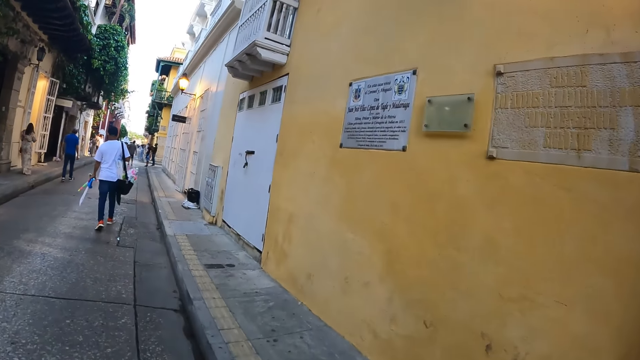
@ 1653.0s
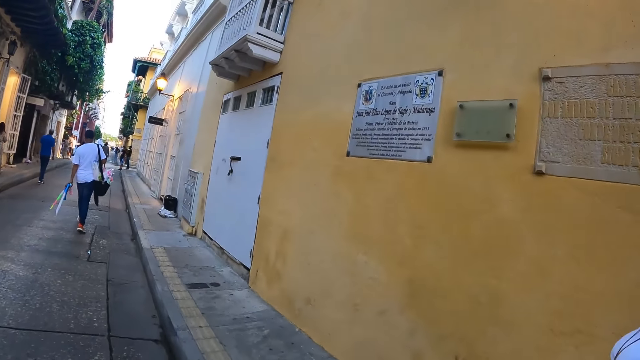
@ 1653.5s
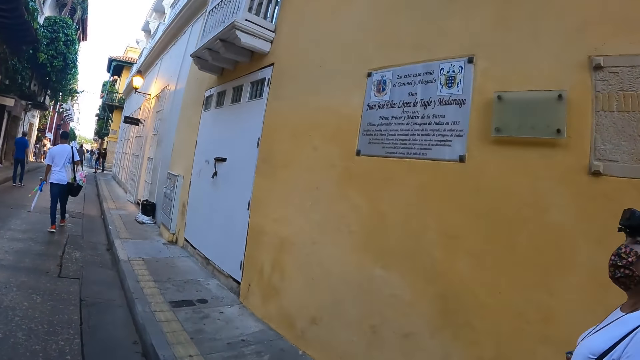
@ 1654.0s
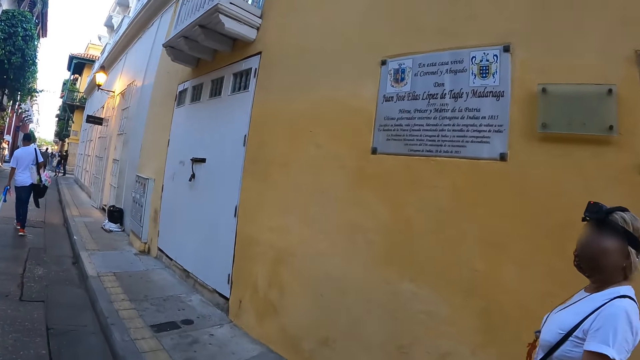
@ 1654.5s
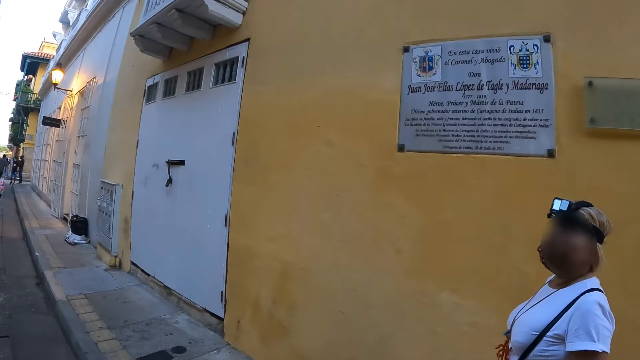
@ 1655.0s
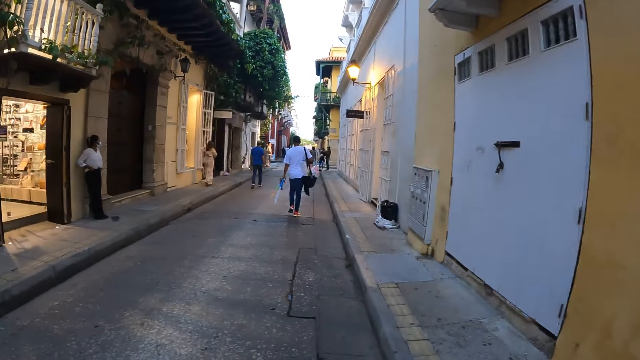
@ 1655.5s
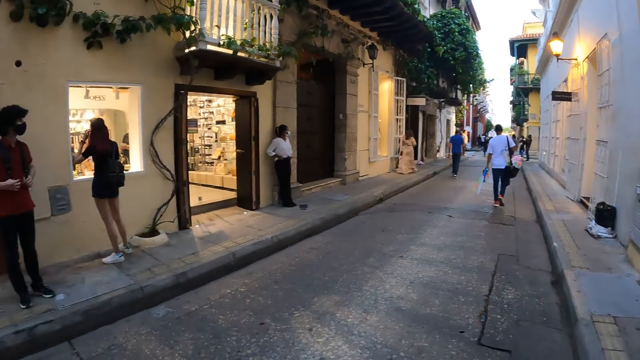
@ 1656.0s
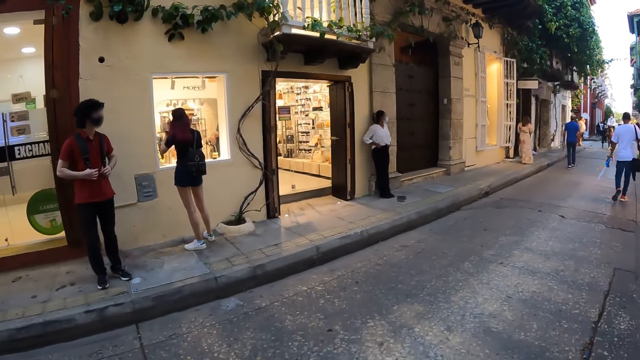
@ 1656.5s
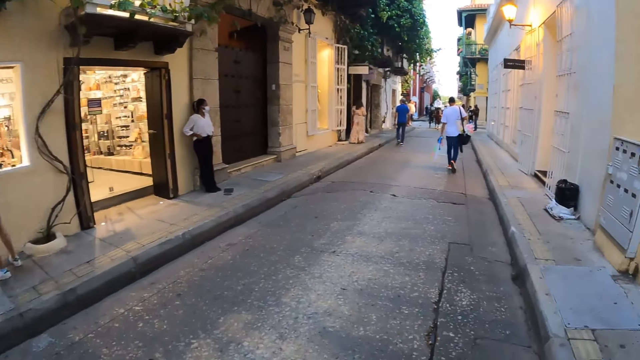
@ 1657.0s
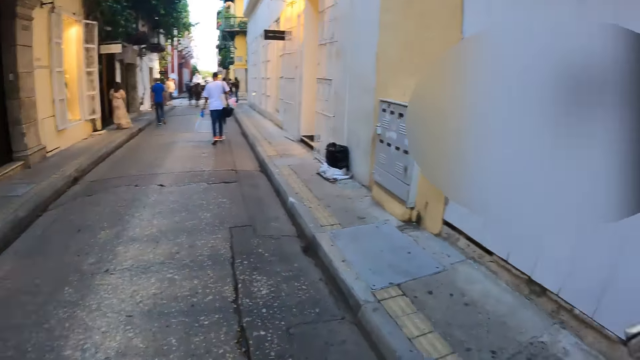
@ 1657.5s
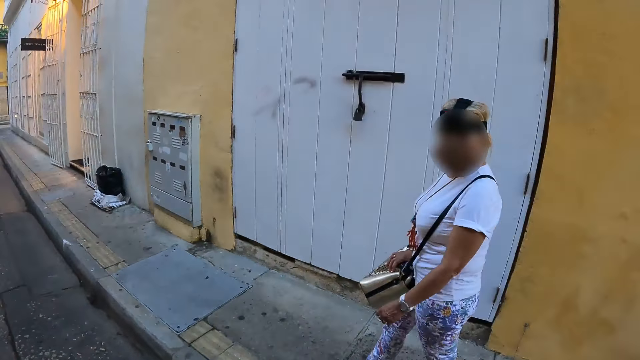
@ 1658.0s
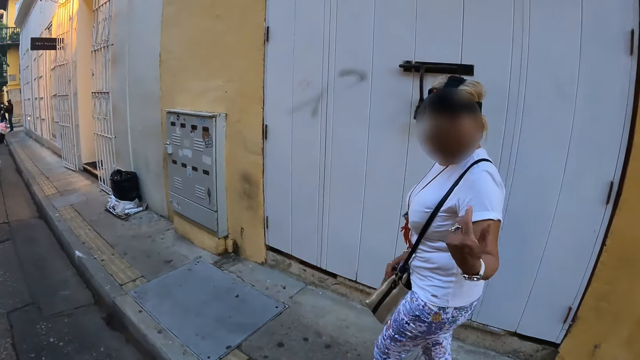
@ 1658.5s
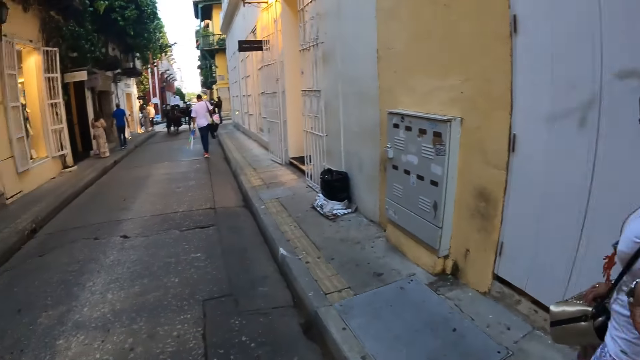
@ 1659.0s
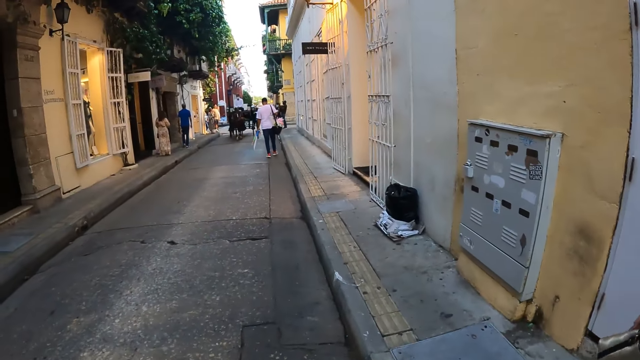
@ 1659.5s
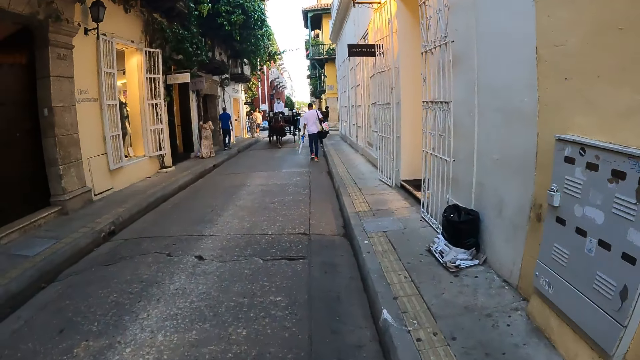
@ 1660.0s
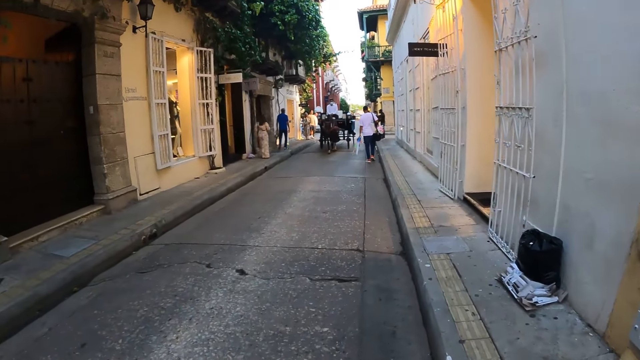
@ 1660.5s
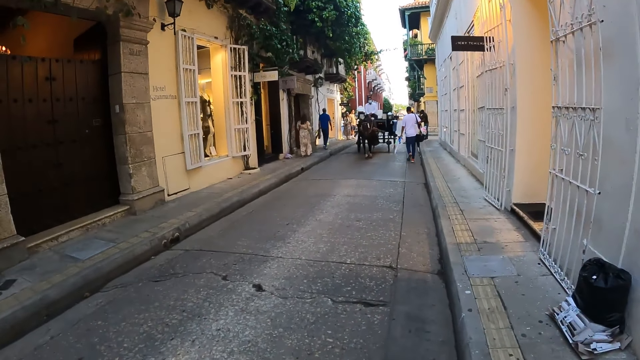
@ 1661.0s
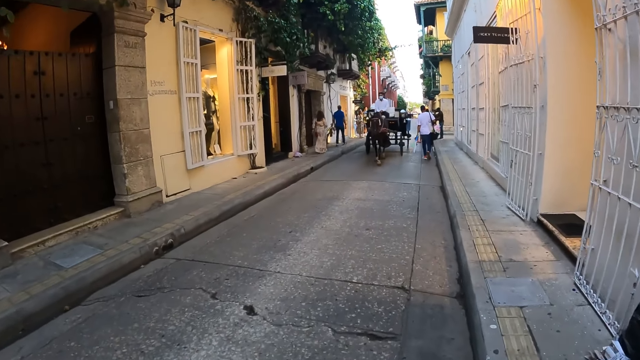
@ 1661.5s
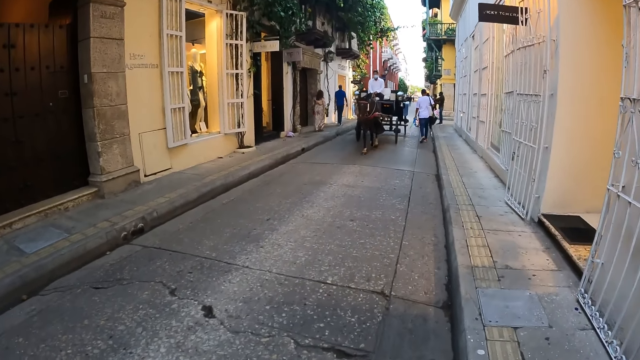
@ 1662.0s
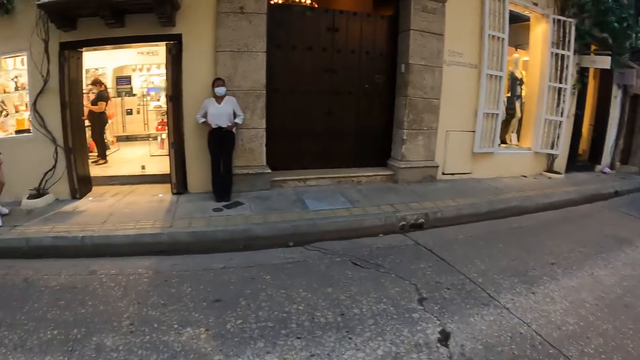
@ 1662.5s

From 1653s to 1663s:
The camera wearer talks to a woman. They look around.

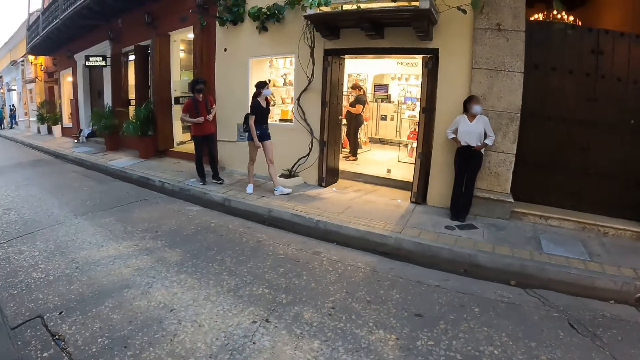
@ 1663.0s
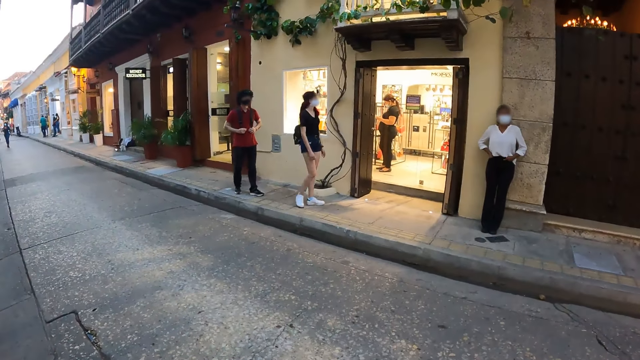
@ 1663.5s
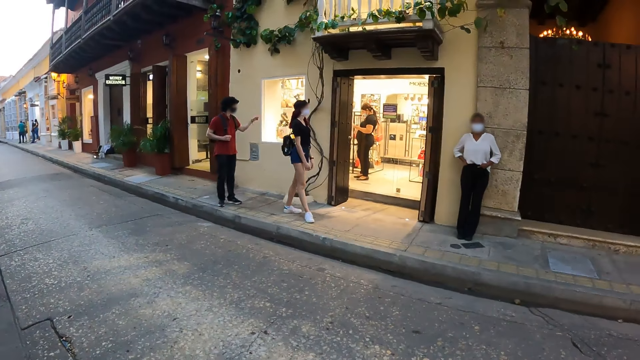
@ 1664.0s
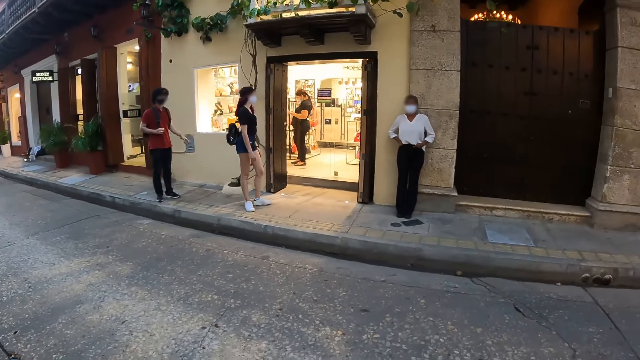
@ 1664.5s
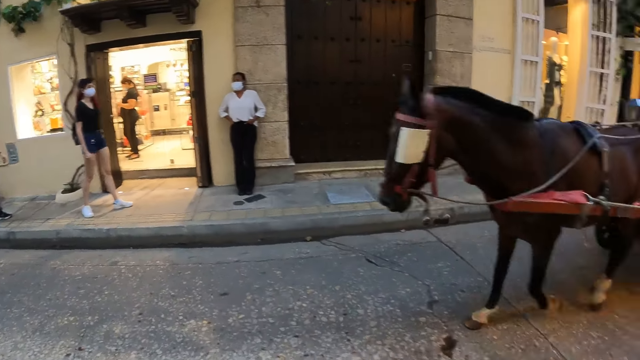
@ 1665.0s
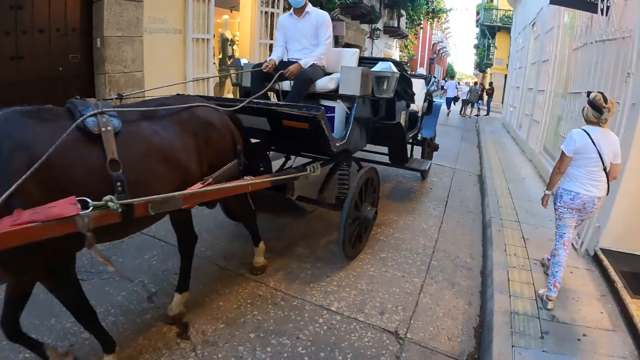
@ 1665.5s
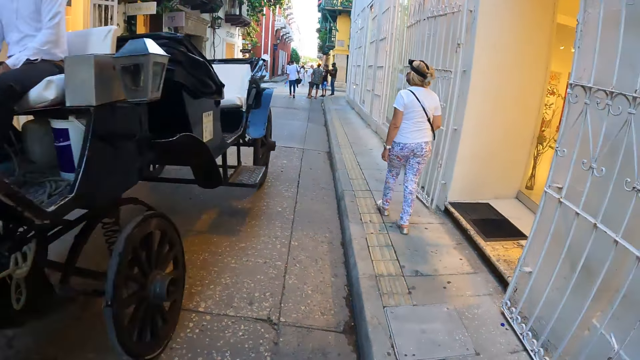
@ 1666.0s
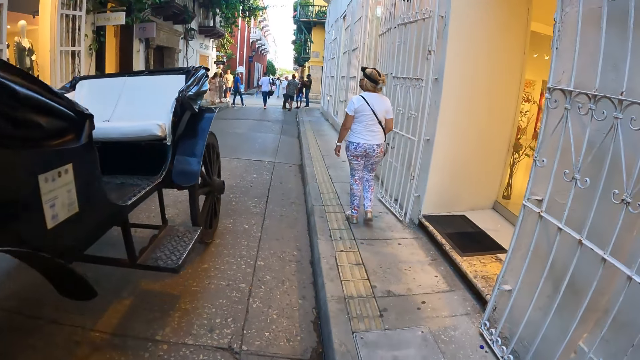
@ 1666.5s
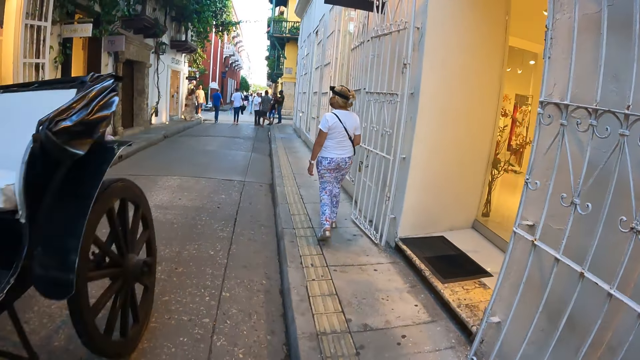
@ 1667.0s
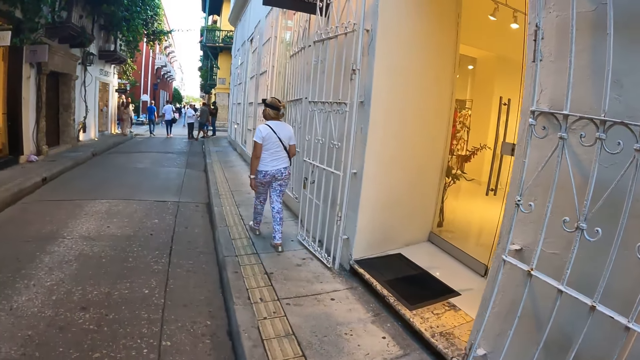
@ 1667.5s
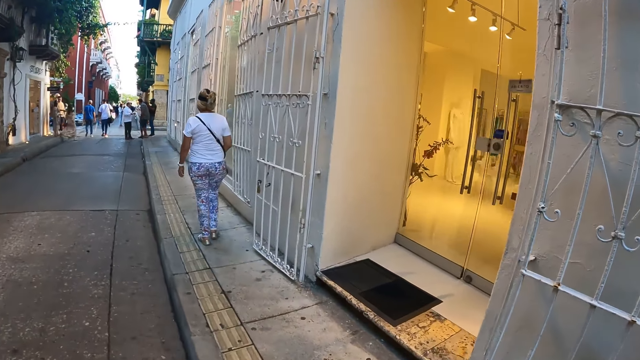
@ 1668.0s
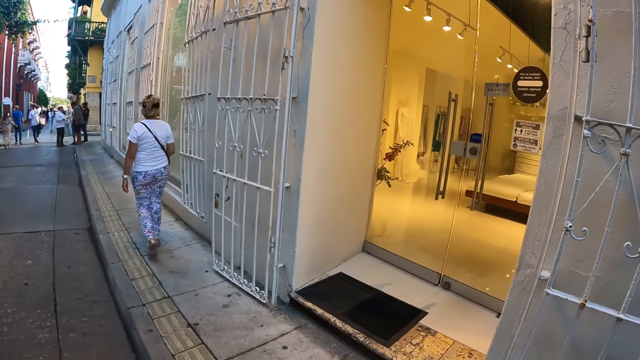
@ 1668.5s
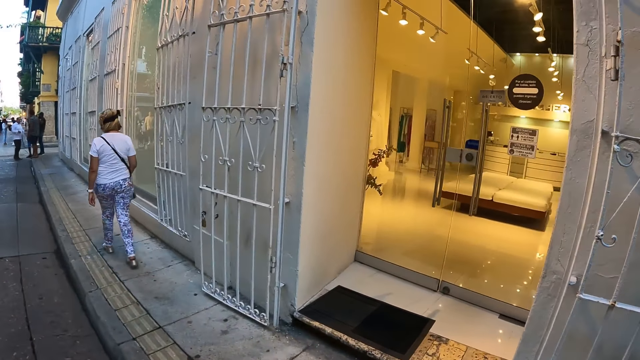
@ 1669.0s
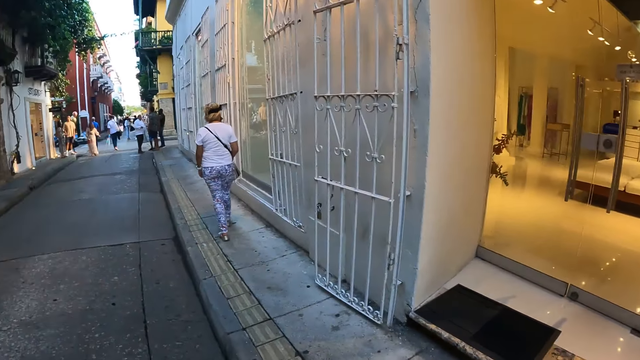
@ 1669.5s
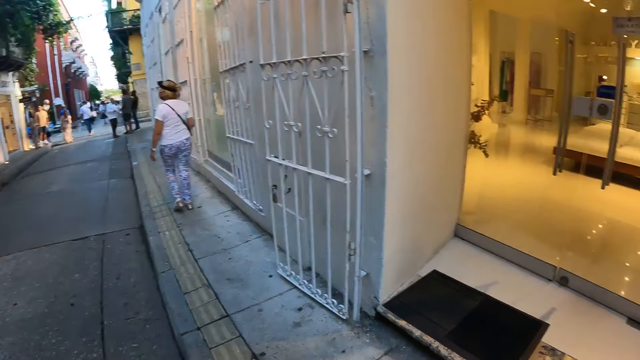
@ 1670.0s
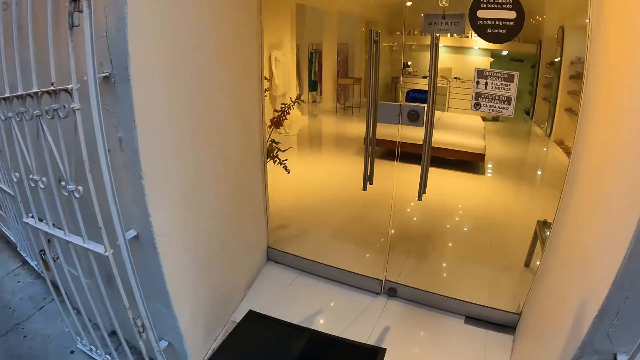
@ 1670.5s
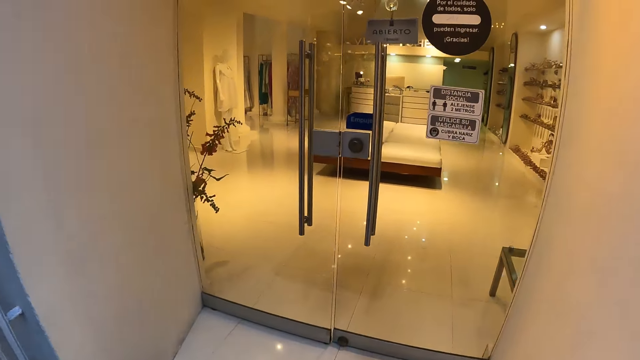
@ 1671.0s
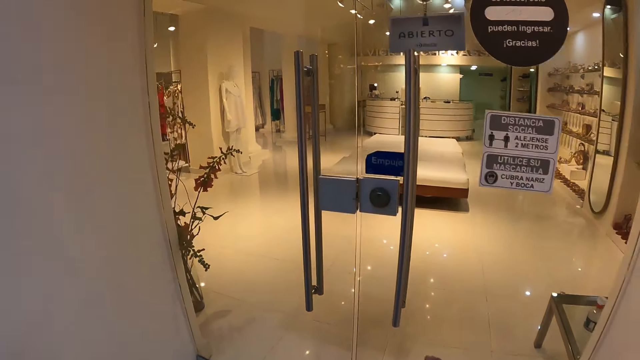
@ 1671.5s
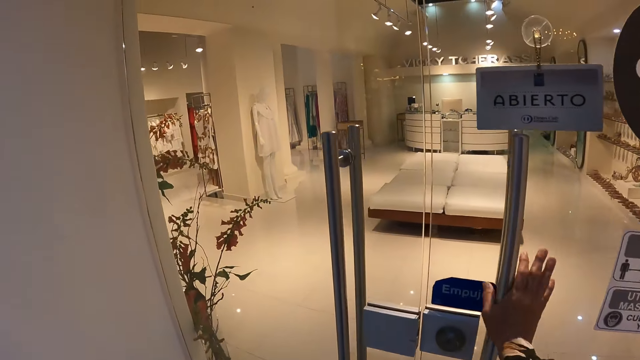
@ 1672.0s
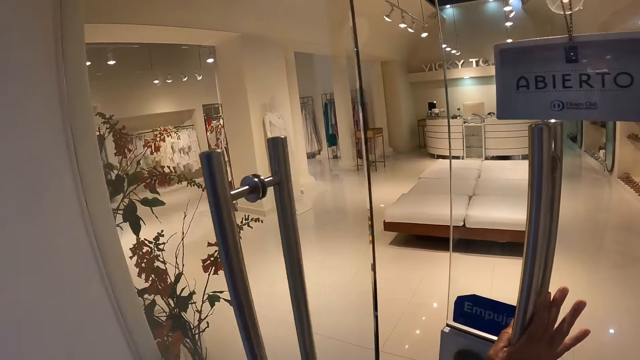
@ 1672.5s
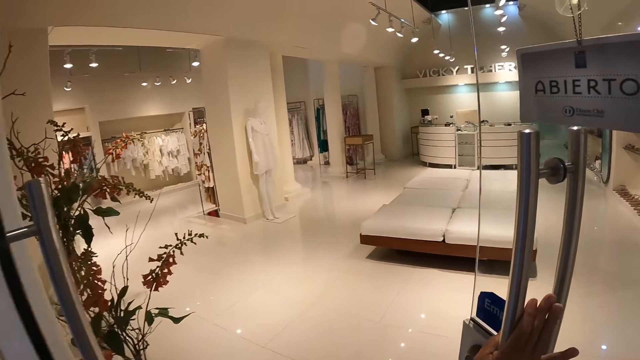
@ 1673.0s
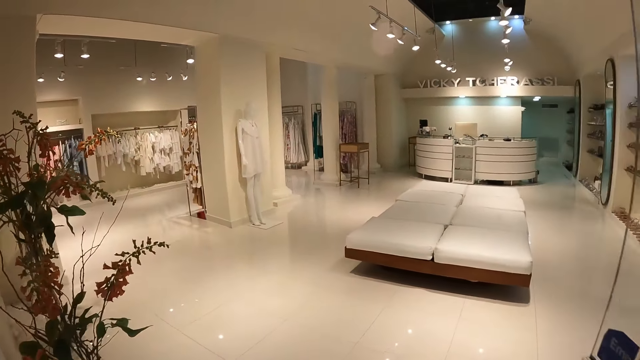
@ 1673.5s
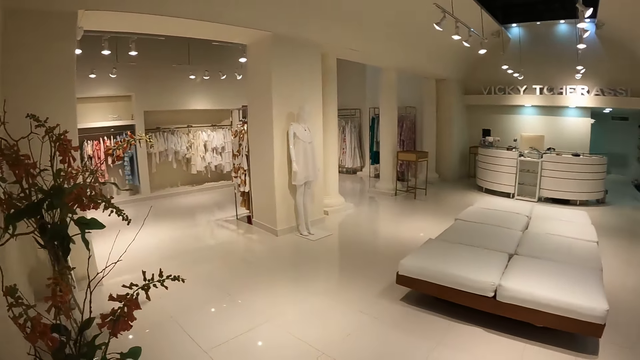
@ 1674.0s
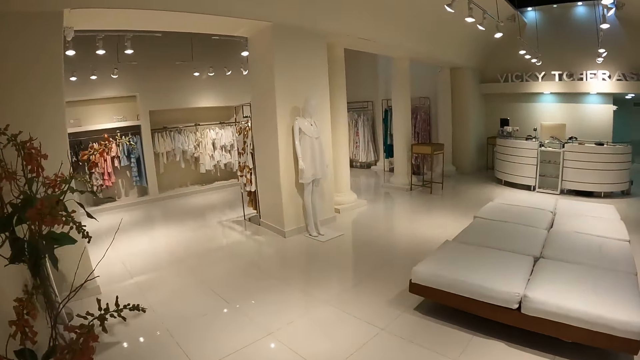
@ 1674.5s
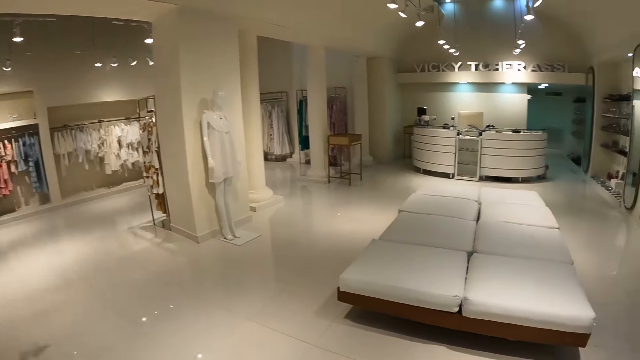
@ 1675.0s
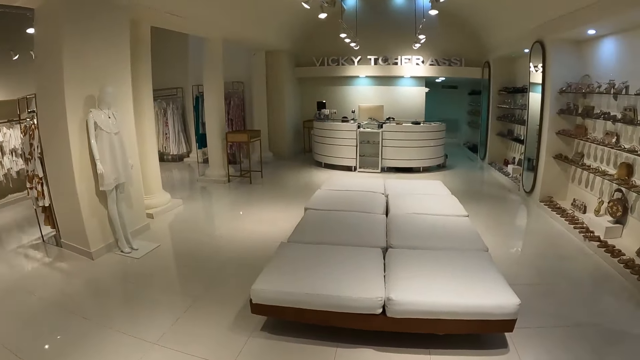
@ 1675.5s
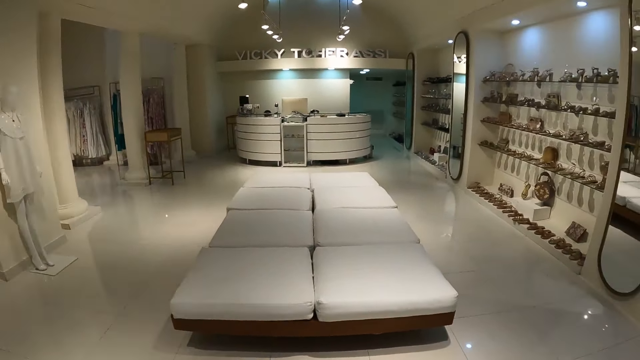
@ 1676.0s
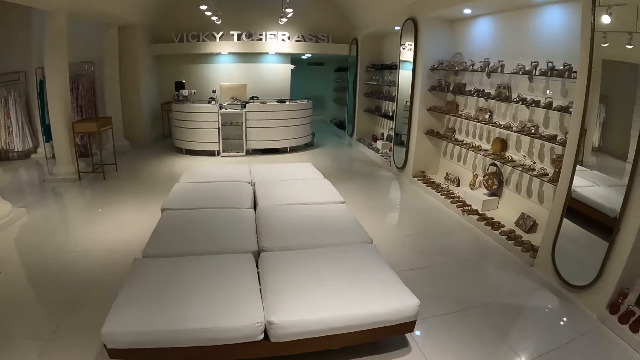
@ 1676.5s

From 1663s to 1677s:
A man rides a wagon past the camera wearer. The camera wearer opens a door of a clothing store with her right hand. She pushes the glass door with the right hand. She walks into the clothing store and looks around.
